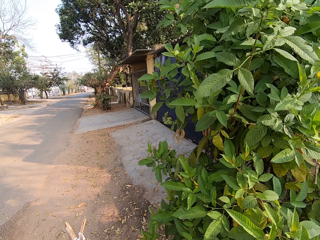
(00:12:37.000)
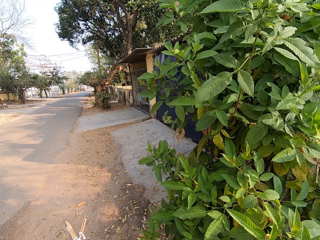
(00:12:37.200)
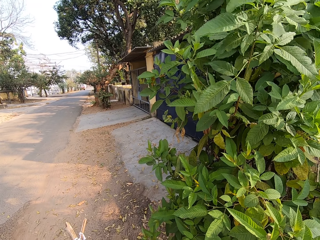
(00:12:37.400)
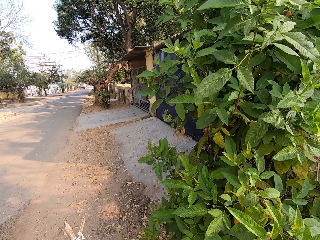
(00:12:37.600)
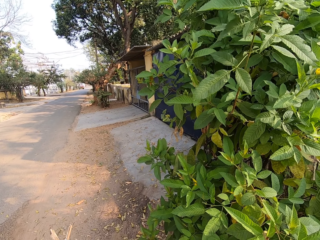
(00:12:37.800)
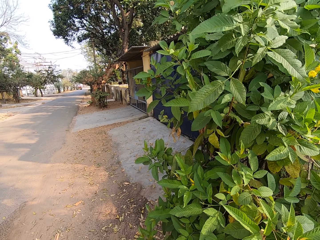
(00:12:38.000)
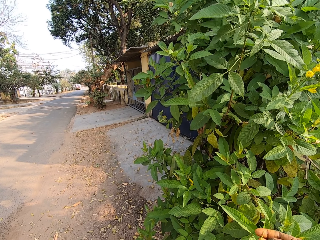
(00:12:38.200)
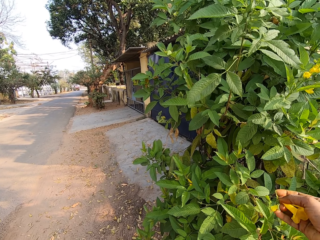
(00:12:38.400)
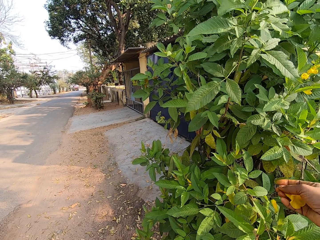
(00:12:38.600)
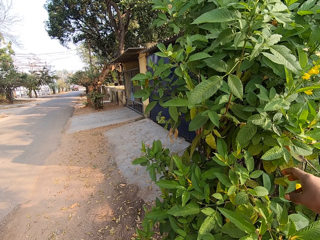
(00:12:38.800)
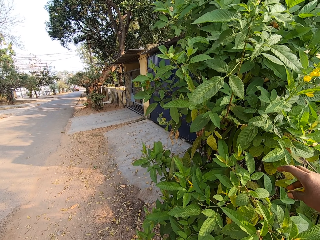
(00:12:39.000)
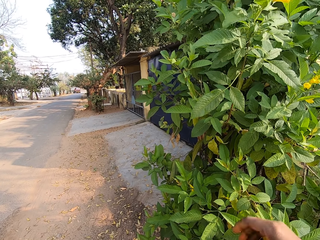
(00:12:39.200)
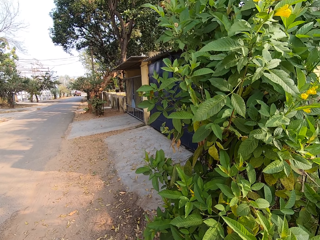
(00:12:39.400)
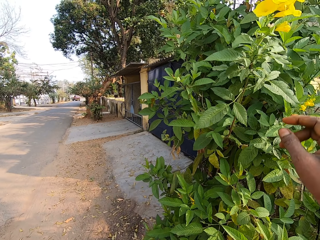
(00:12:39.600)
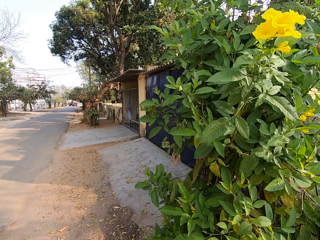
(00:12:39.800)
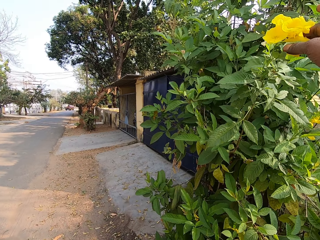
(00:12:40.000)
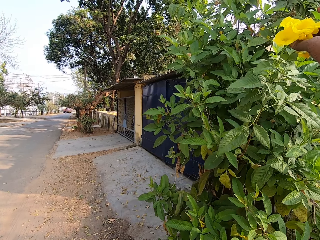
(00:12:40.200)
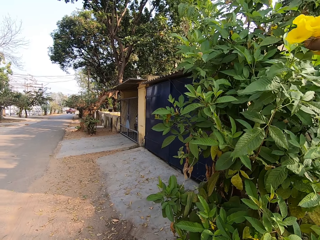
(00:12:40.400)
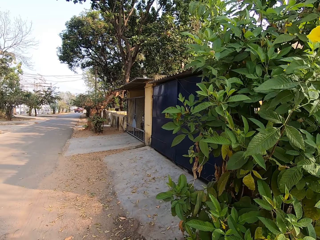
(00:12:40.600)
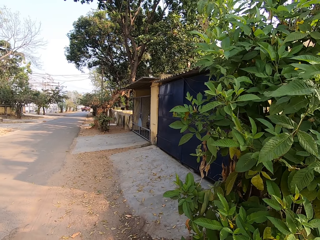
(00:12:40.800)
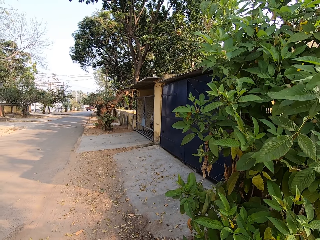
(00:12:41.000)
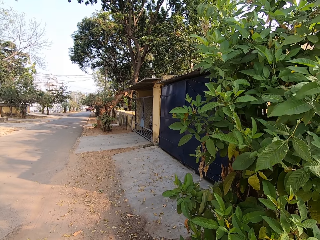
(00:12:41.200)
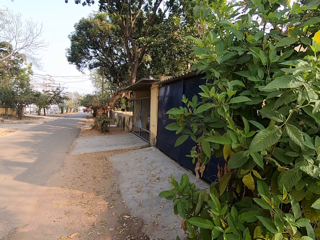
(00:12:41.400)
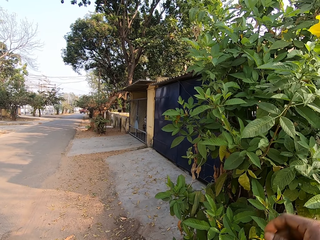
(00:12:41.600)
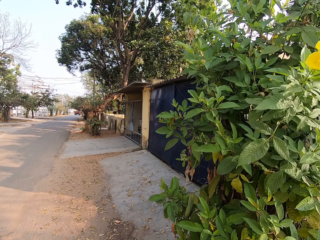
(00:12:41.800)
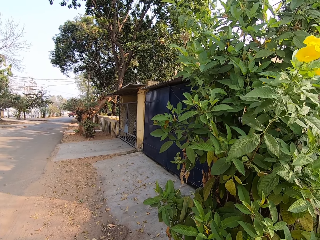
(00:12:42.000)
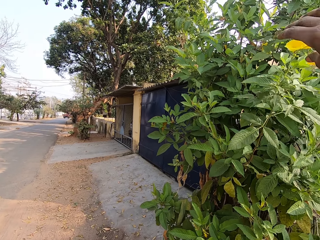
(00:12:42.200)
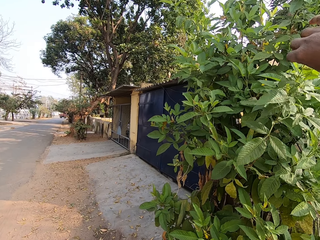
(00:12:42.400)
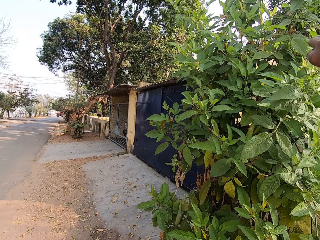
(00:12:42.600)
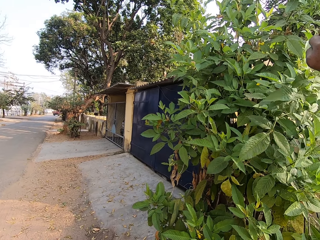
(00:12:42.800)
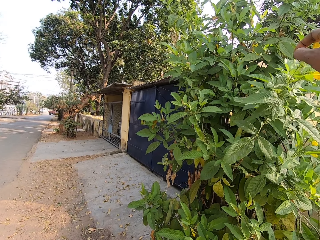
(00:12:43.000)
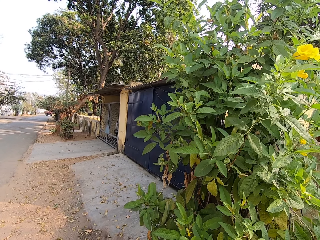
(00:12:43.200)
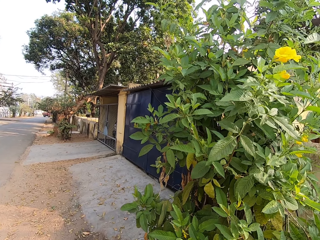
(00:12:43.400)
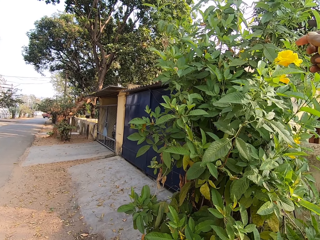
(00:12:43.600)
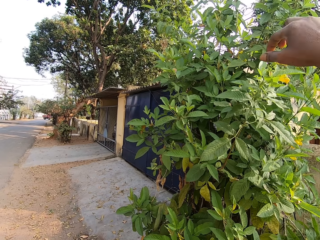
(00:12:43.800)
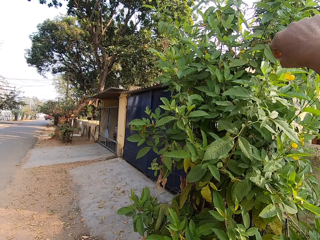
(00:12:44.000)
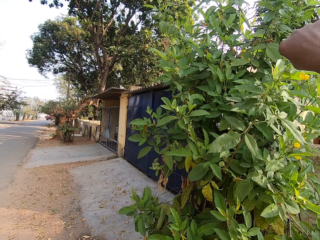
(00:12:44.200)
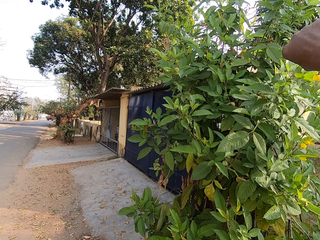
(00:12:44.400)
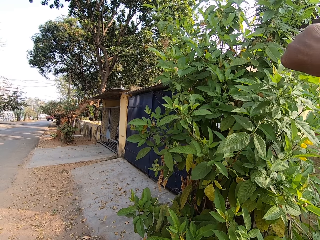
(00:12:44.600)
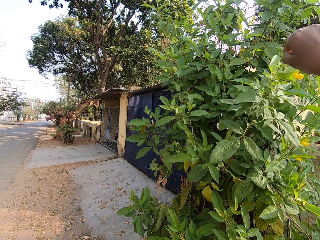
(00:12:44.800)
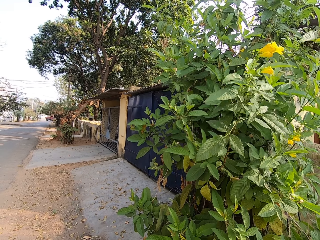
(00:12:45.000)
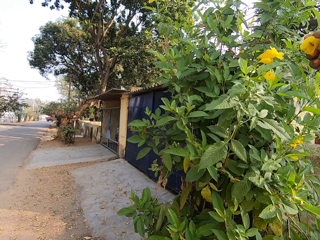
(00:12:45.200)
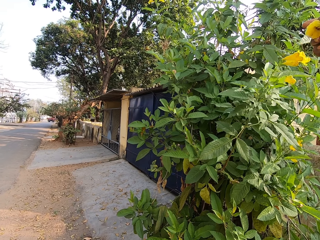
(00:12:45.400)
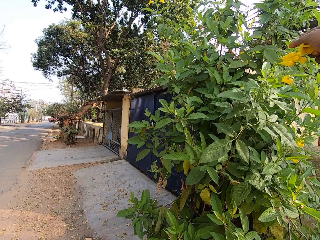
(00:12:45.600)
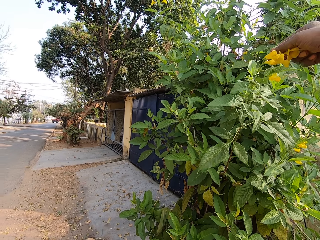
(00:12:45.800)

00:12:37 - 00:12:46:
The camera wearer drops the flower in her right hand on the ground. She puts the flower in her right hand in the basket in her left hand. She plucks a flower from the branch on the tree with her right hand. She puts the flowers in her right hand in the basket in her left hand. She plucks a flower from the branch on the tree with her right hand.

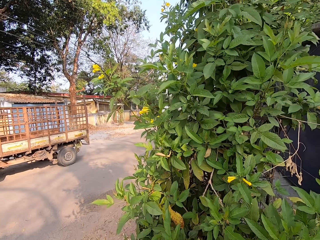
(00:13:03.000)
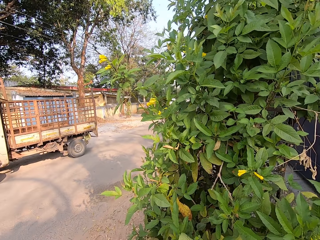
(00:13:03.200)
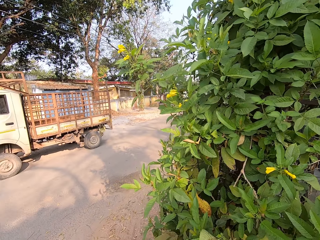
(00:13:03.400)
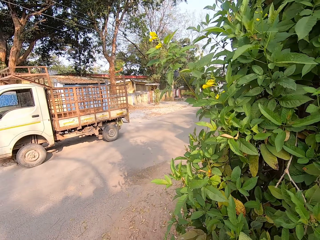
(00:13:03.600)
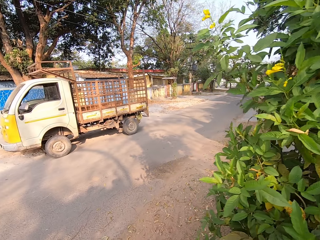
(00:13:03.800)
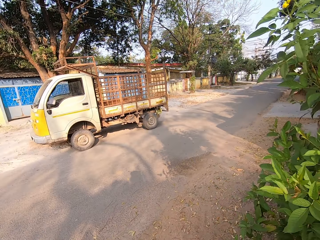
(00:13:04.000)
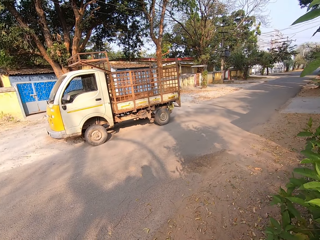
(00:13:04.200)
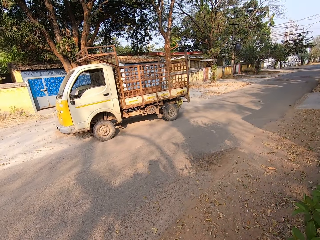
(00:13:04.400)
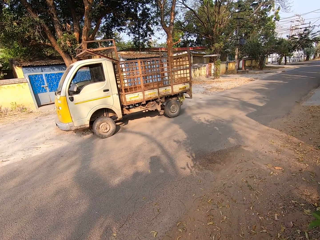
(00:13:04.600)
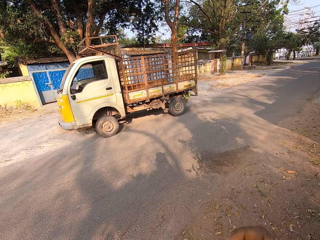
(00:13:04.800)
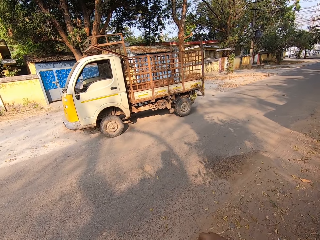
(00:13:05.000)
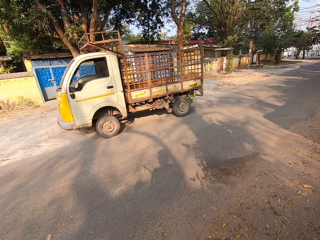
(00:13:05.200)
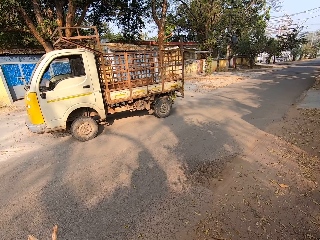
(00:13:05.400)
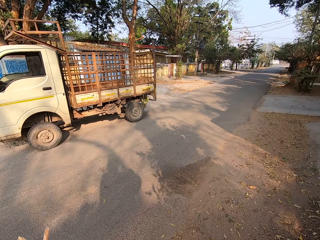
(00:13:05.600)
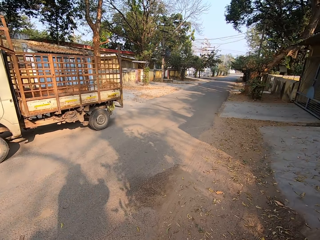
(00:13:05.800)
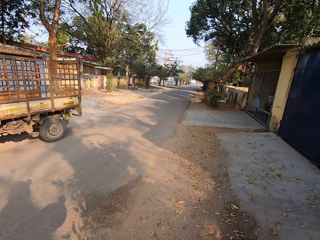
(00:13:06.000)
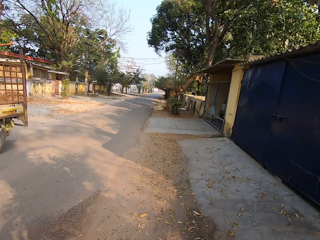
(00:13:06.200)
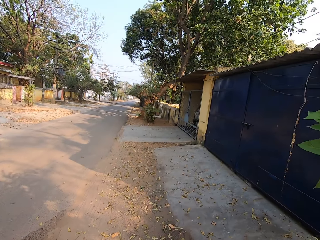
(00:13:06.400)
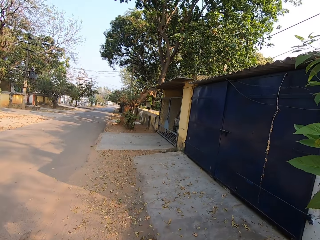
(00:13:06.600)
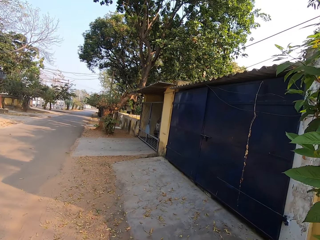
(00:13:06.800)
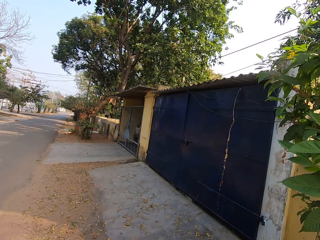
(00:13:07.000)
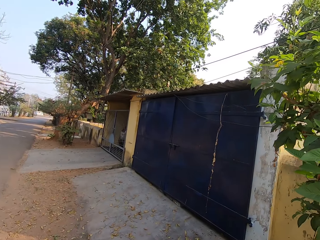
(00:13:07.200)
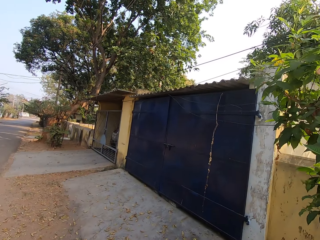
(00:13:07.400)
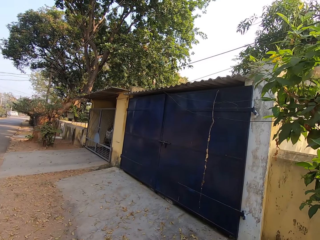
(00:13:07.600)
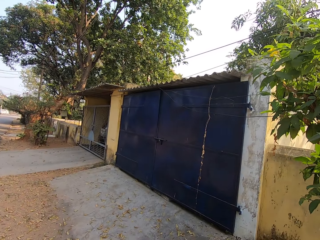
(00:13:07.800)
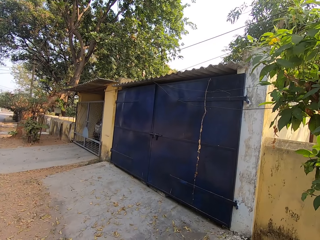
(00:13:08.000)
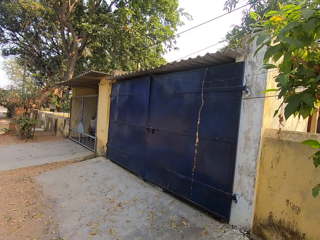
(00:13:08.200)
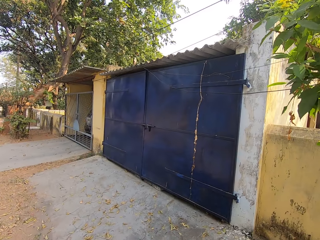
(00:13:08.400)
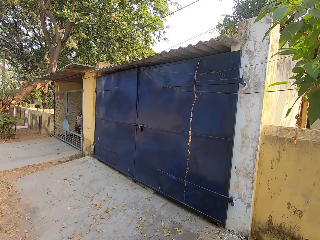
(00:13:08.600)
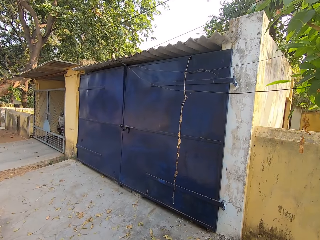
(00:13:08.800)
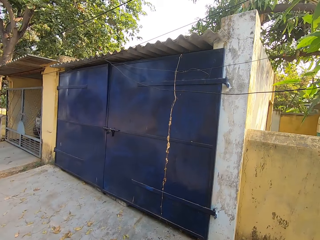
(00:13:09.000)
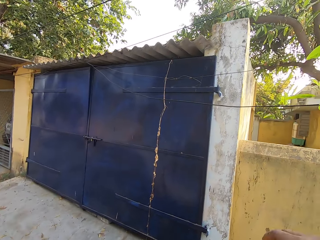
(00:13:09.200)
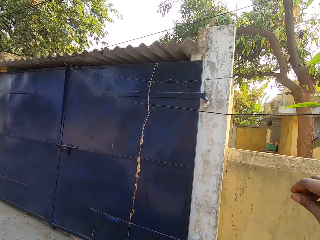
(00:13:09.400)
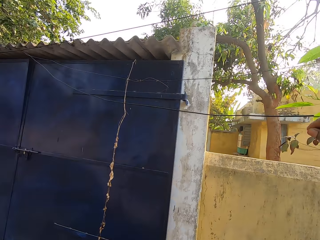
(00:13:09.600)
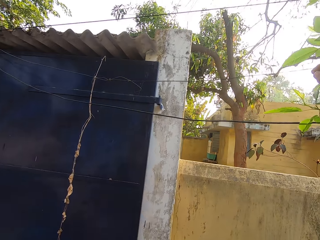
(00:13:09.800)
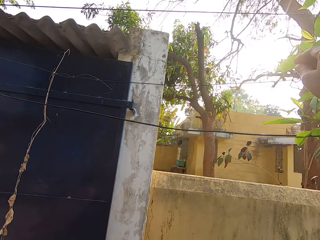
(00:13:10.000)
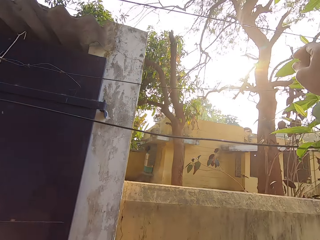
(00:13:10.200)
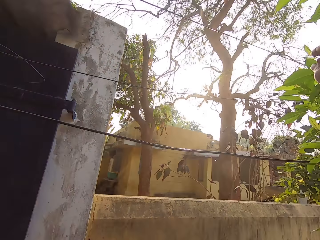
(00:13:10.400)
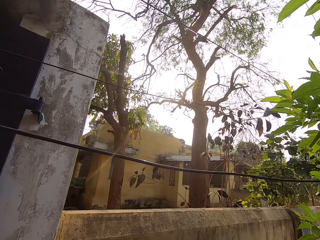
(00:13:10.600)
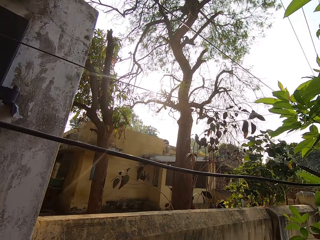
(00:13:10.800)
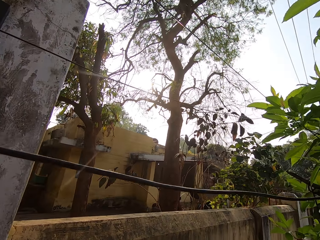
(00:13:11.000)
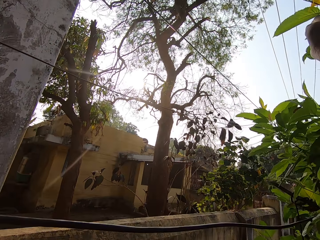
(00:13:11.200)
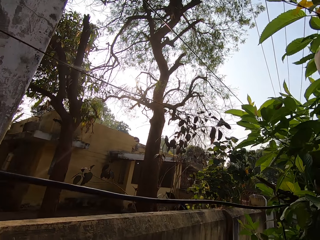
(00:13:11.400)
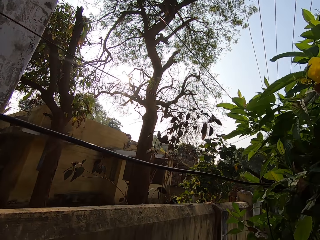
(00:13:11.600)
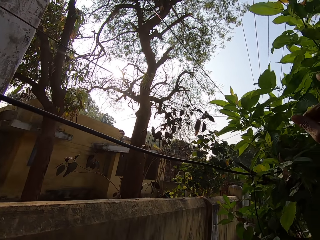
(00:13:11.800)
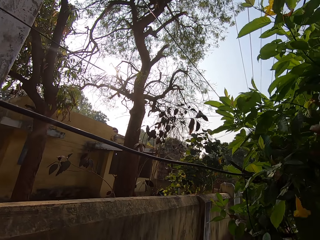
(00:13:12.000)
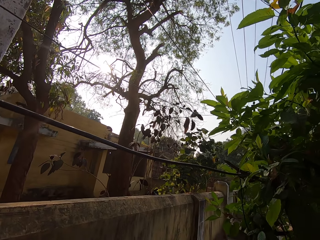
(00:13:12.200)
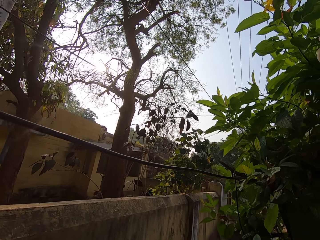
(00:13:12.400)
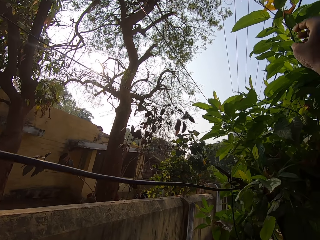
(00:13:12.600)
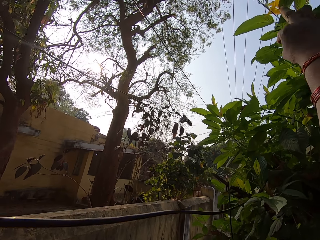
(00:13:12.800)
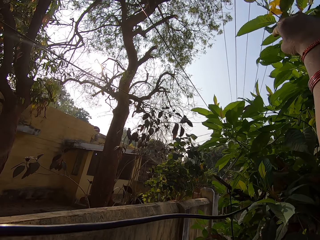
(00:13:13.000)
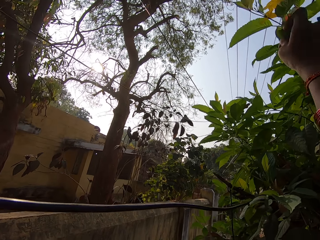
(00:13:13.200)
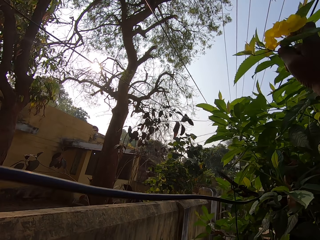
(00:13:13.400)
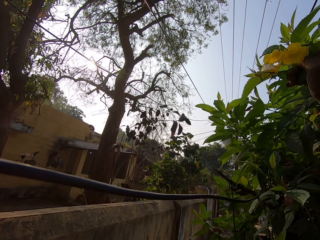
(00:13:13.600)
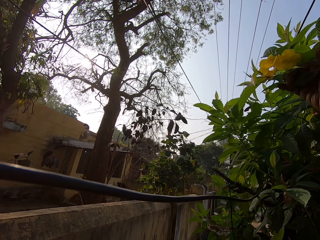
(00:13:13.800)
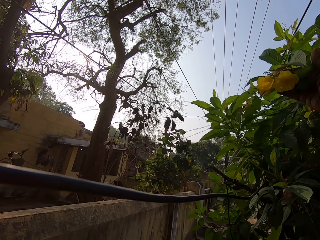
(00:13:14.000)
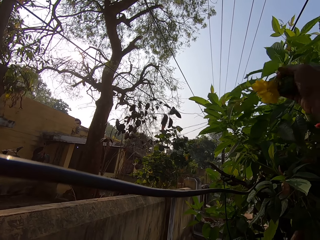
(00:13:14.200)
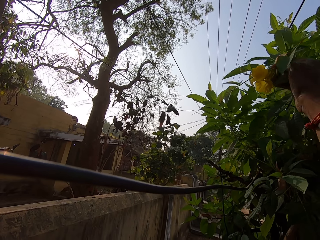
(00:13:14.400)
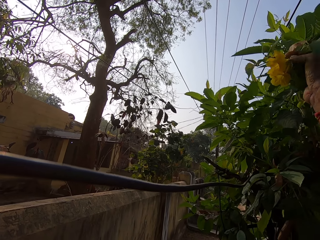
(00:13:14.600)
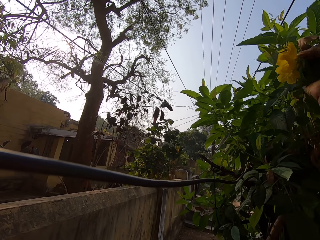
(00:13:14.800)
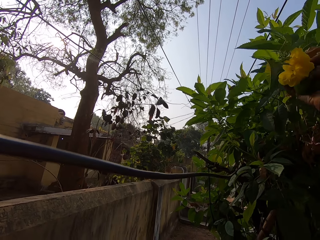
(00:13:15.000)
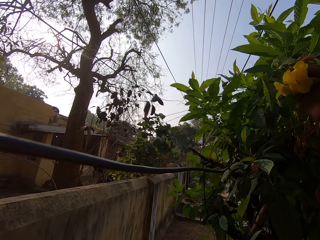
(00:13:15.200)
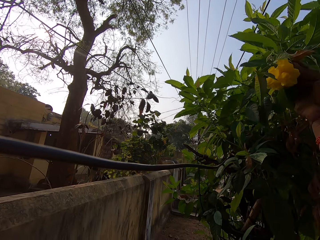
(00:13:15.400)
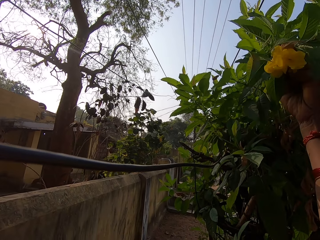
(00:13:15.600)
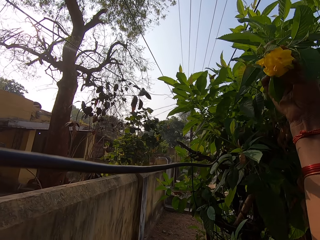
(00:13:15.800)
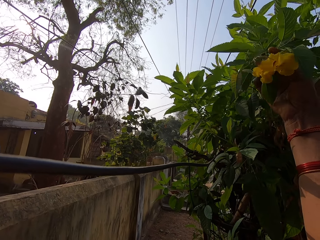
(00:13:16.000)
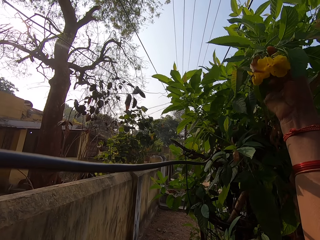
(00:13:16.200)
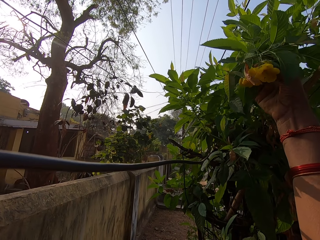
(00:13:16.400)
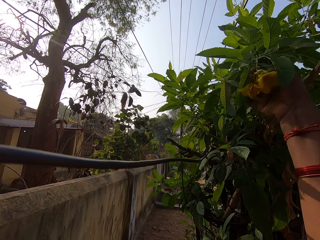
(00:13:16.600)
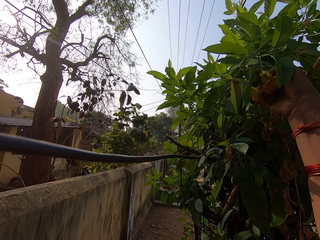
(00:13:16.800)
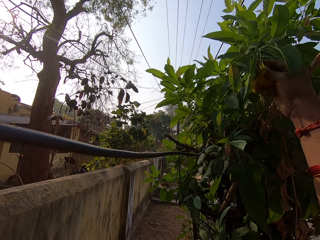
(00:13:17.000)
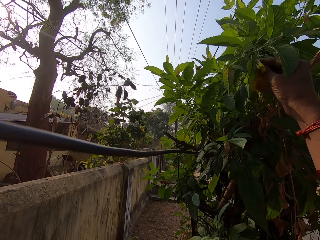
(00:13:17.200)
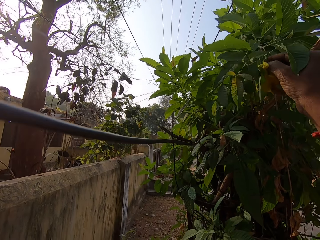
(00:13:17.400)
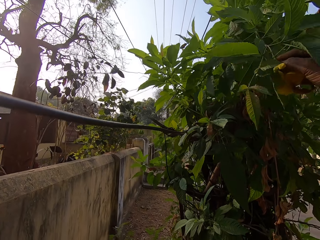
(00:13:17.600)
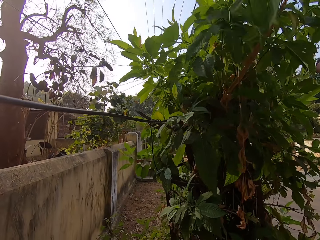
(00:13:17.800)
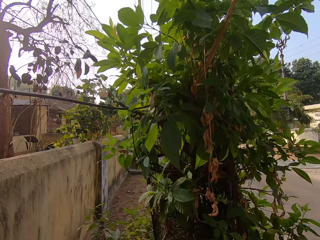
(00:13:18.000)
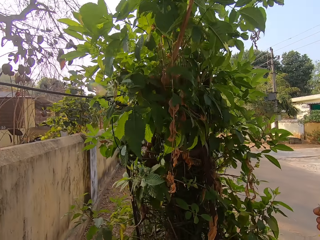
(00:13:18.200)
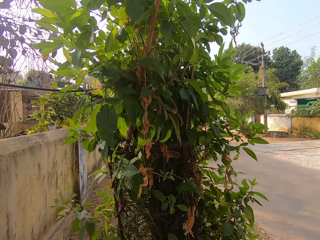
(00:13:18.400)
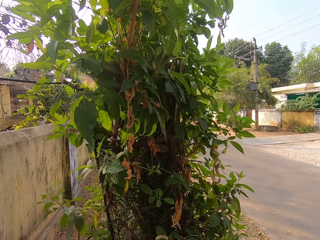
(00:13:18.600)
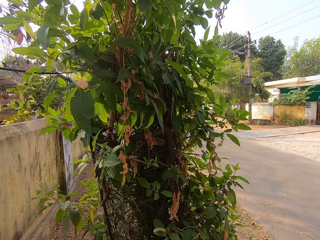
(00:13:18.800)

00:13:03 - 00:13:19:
The camera wearer walks to the other side of the tree. She plucks a flower from the branch on the tree with her right hand. She plucks a flower from the branch on the tree with her right hand again.
